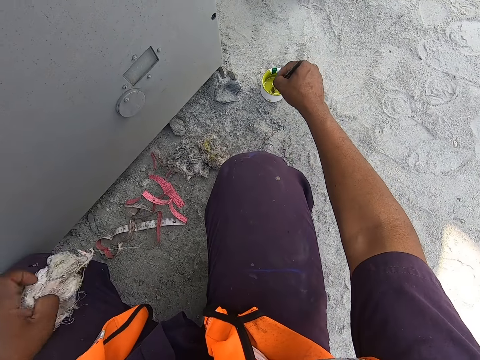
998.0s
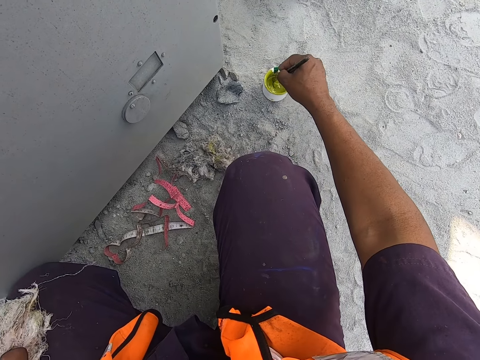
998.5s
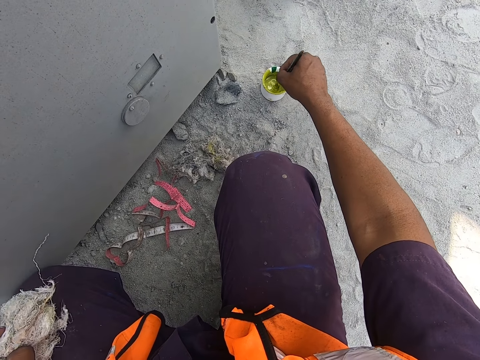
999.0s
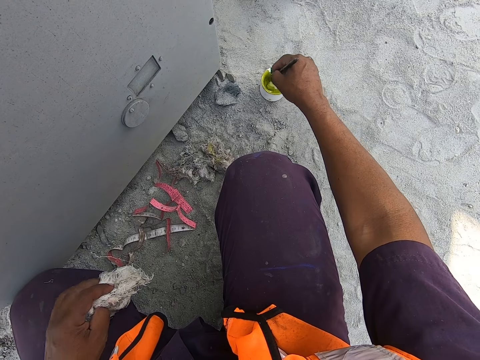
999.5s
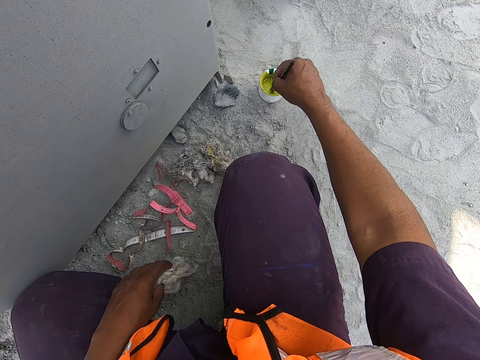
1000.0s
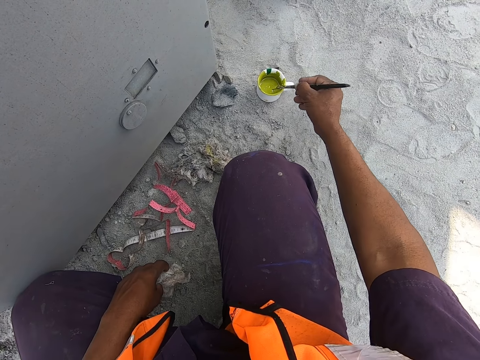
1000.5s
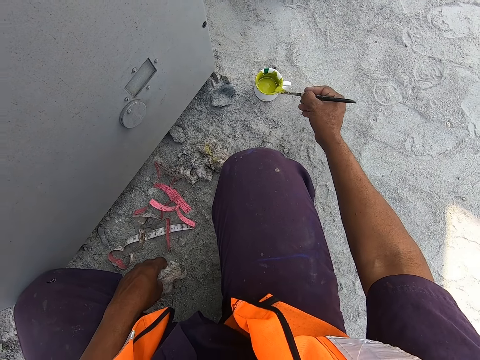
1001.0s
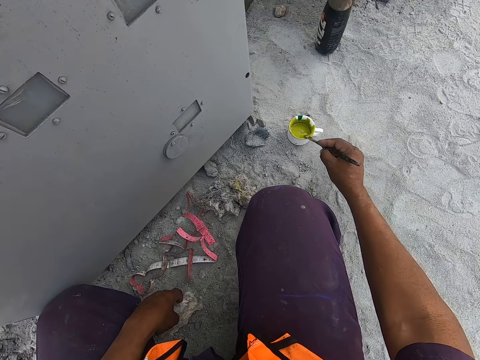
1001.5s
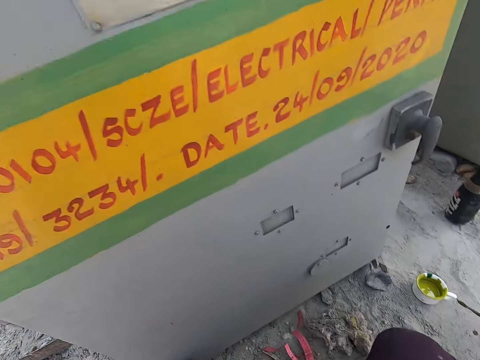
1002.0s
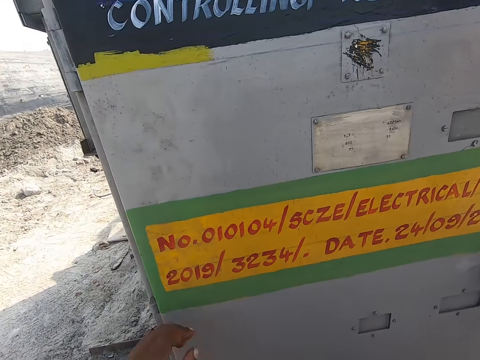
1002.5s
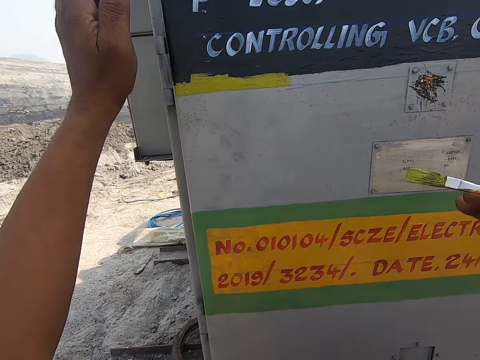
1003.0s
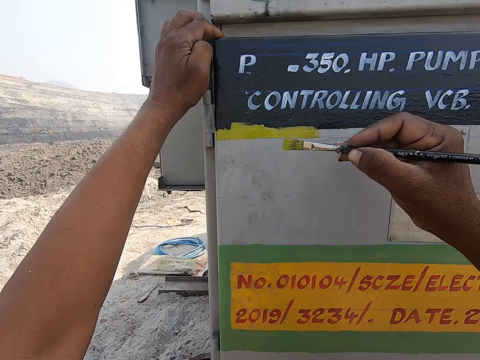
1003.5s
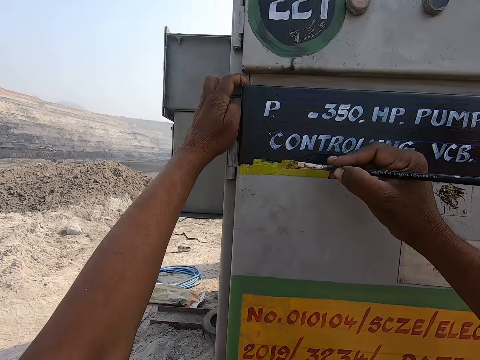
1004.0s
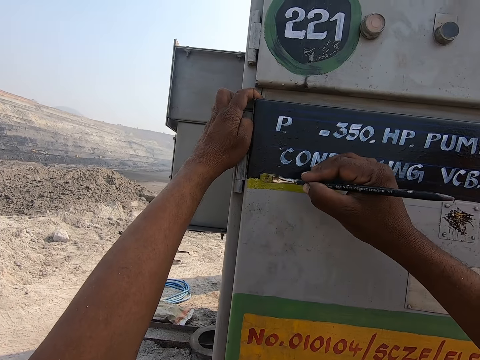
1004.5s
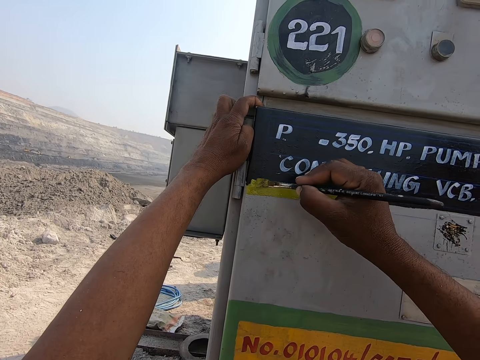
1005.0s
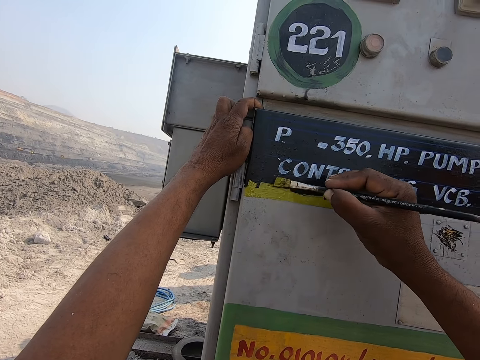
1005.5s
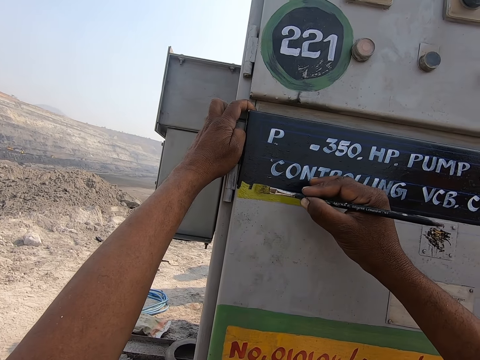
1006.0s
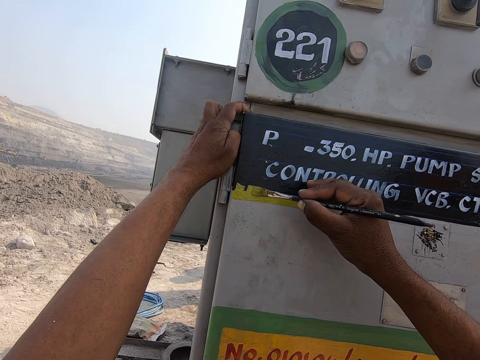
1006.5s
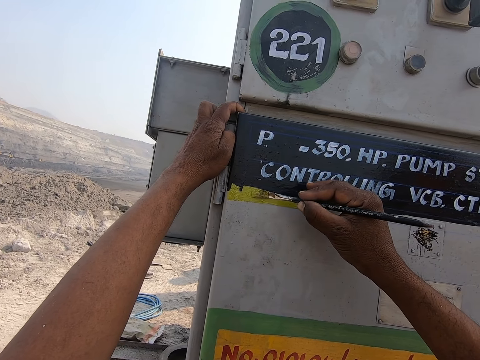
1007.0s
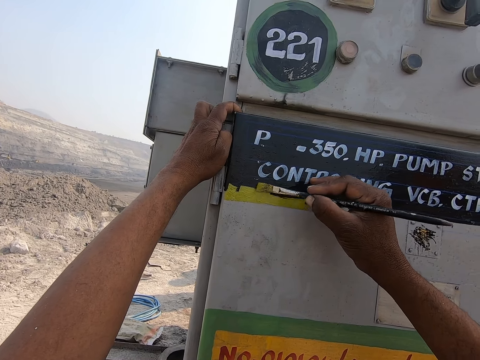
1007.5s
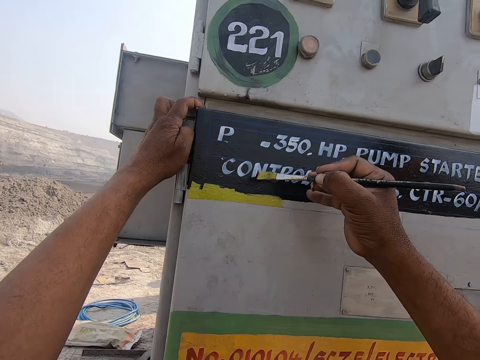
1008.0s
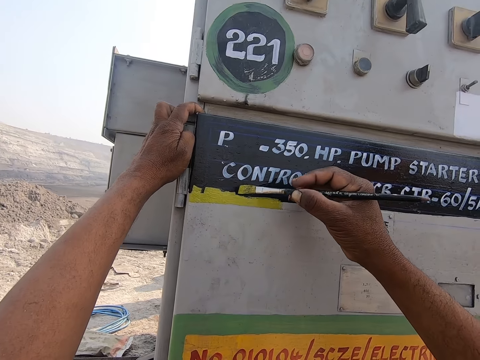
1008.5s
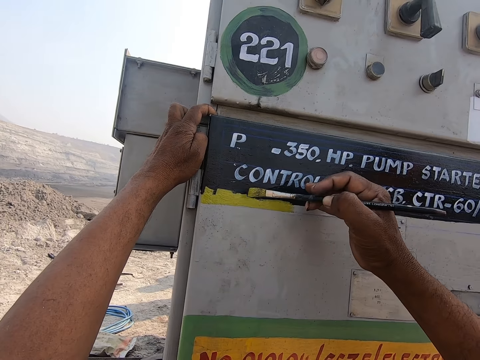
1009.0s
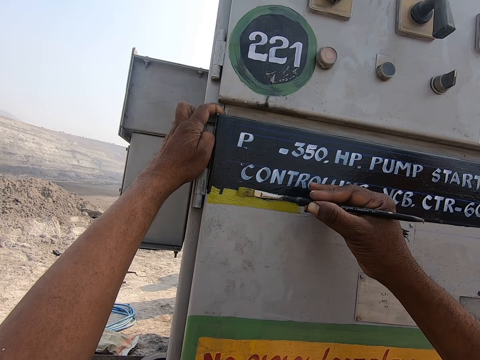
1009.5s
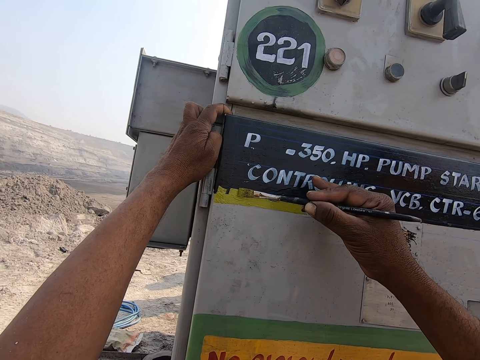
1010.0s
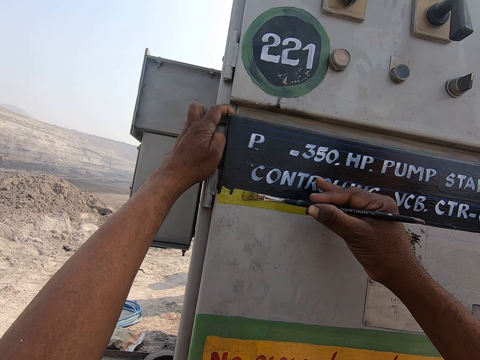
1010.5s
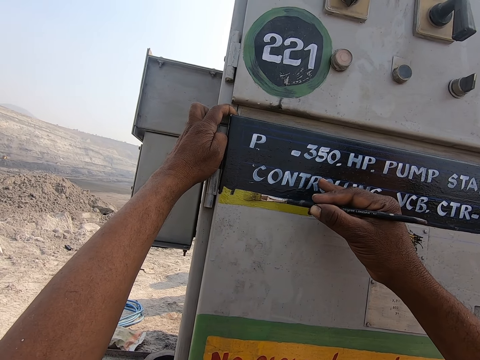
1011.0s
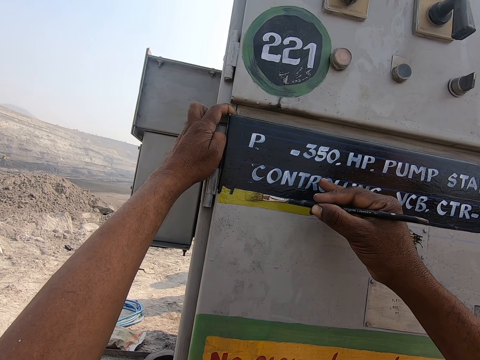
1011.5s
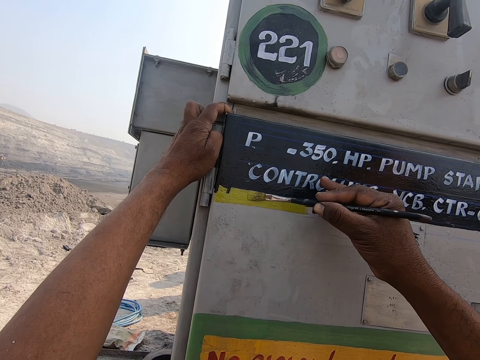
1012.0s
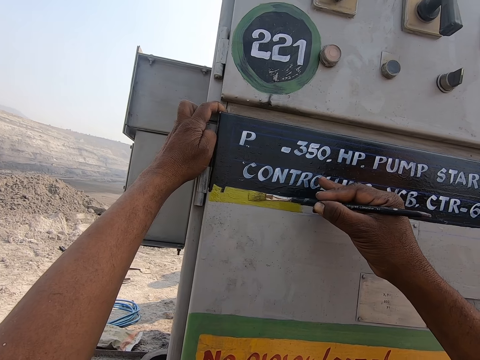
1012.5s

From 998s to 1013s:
The camera wearer dips the paintbrush in the paint on the can. They paint the board or pump starter with the paintbrush.

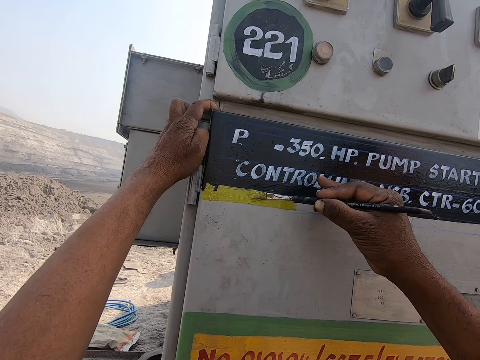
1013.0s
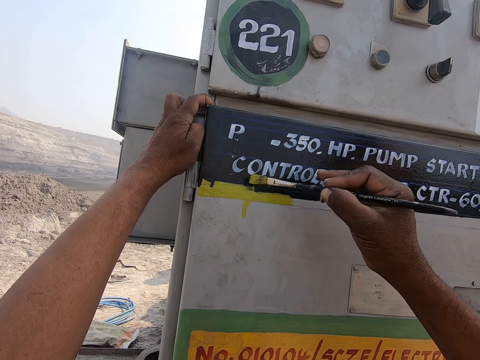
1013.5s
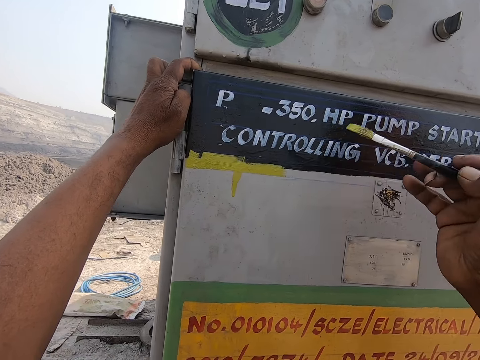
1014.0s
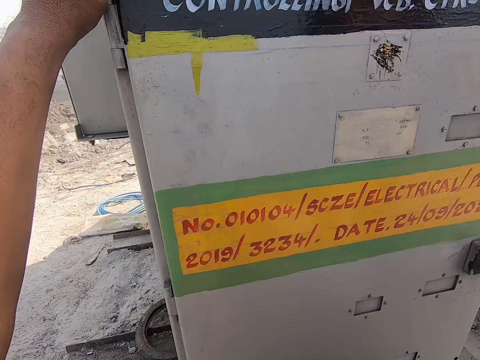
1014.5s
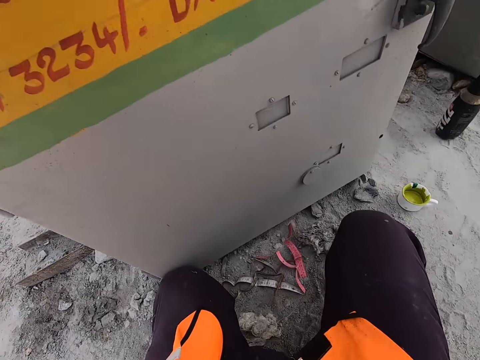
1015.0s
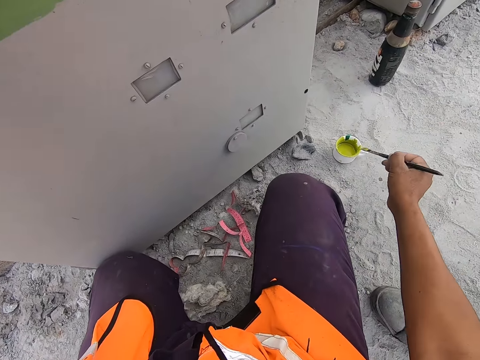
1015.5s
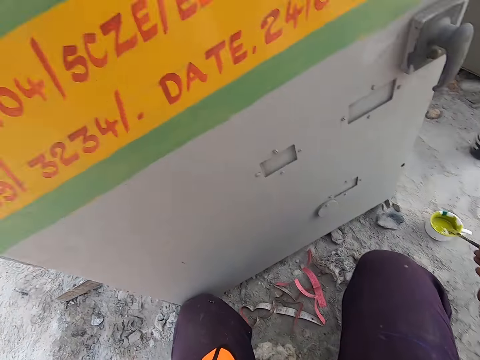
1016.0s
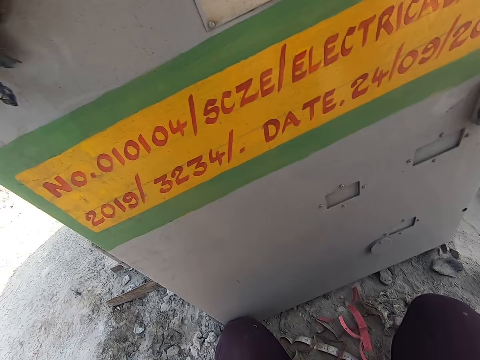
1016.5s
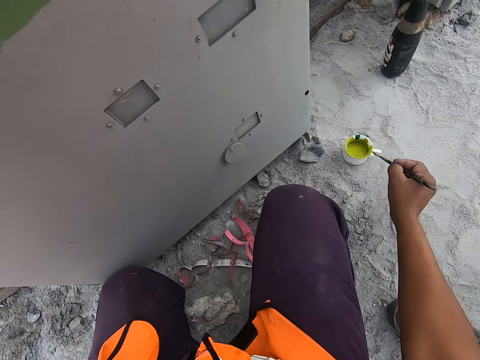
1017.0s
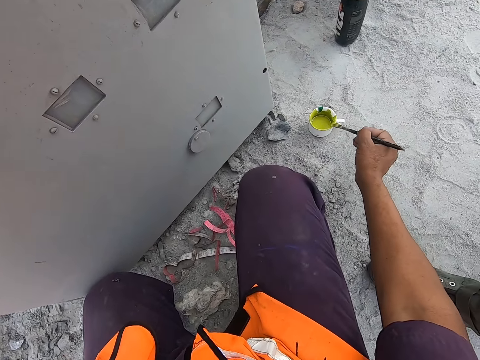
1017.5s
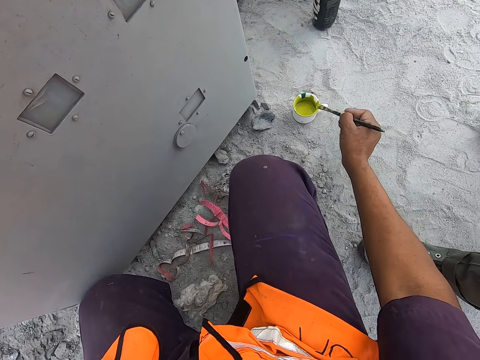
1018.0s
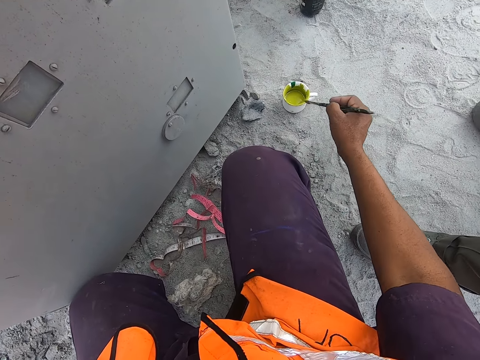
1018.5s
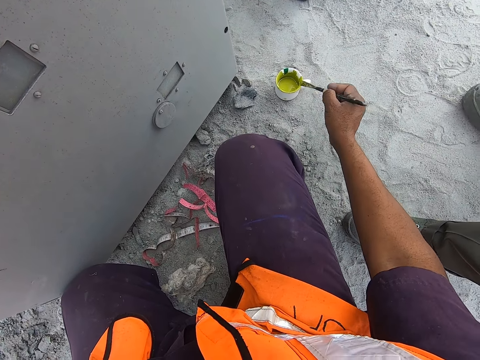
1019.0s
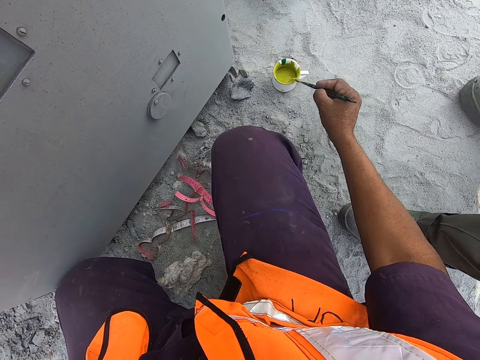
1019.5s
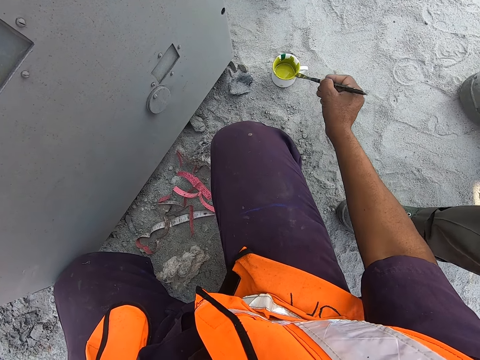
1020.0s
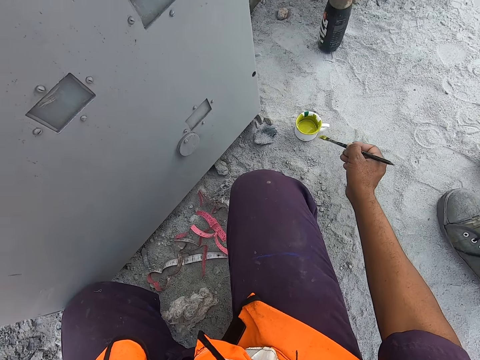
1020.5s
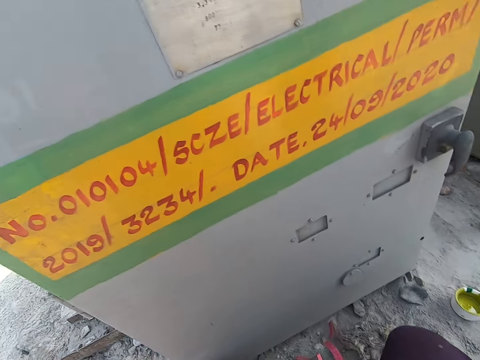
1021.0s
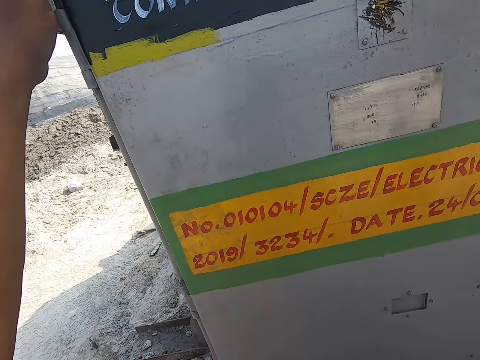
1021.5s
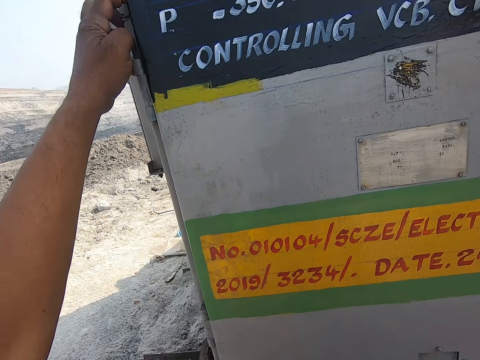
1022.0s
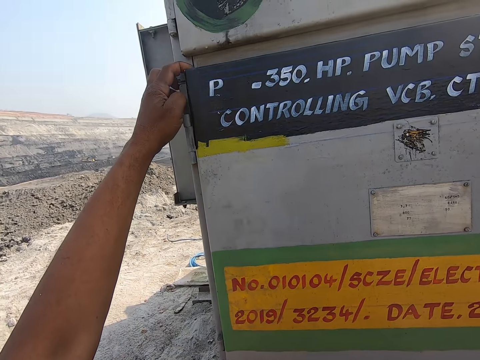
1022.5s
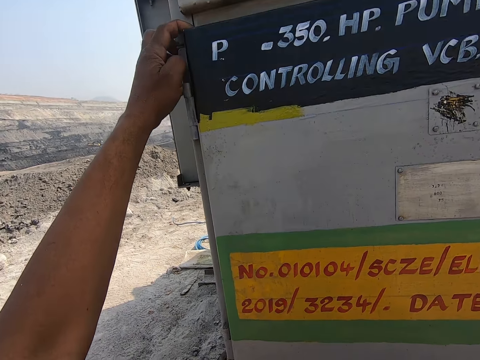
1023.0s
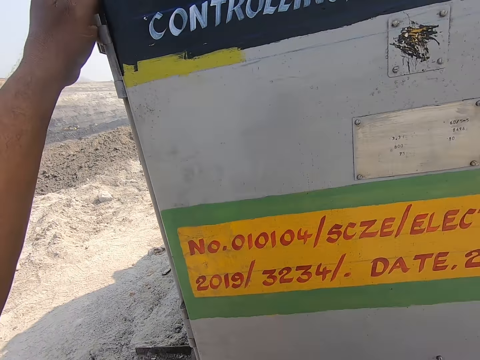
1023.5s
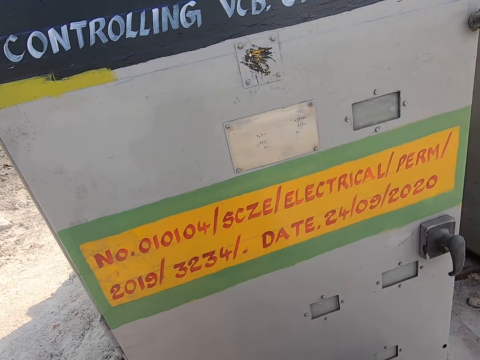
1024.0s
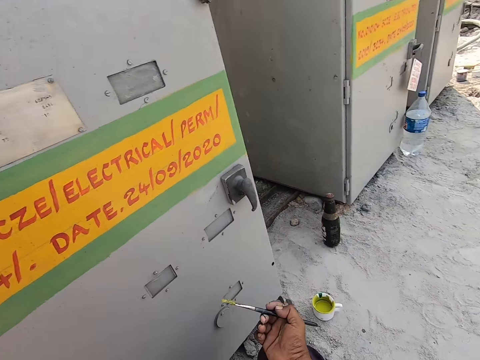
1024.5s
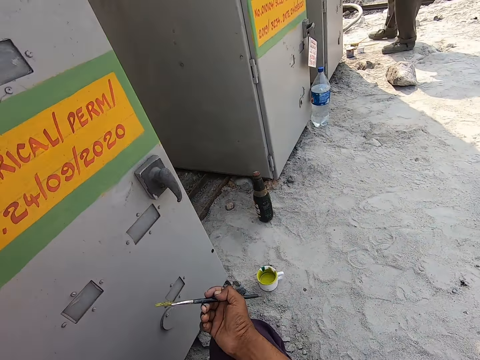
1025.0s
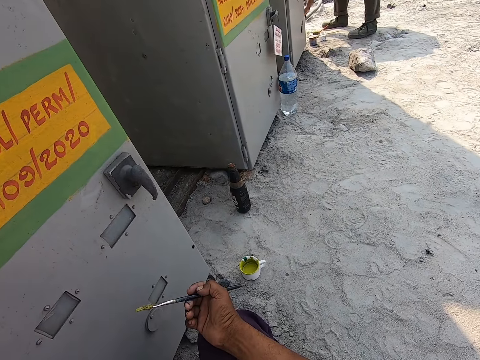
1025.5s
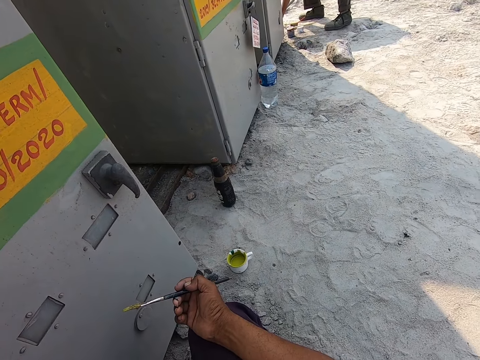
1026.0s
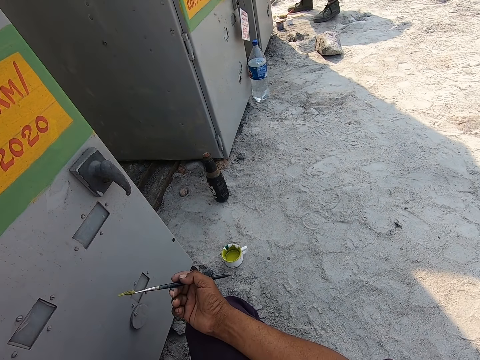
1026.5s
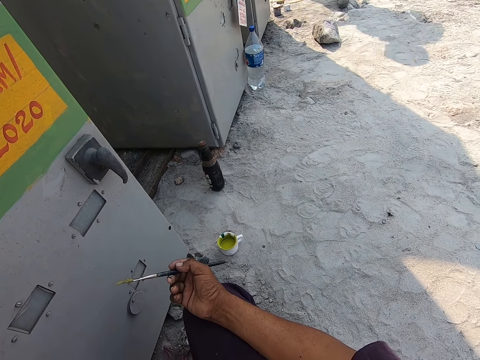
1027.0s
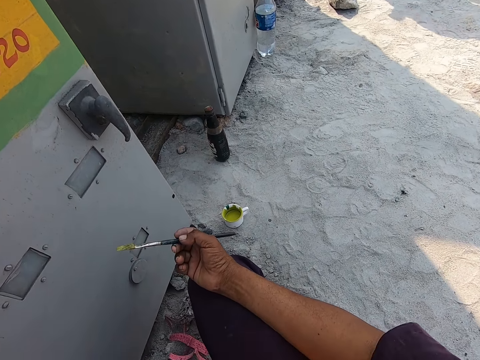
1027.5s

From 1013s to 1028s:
The camera wearer holds the paintbrush. They wipe excess paint from the paintbrush on the can. They look around the board. They look around the field.
